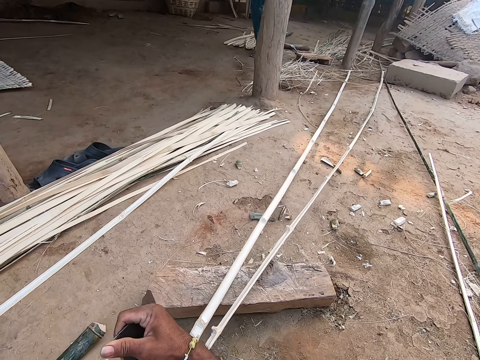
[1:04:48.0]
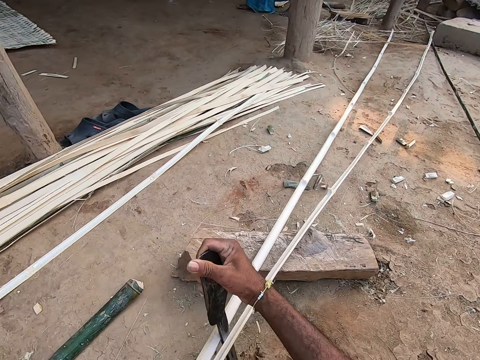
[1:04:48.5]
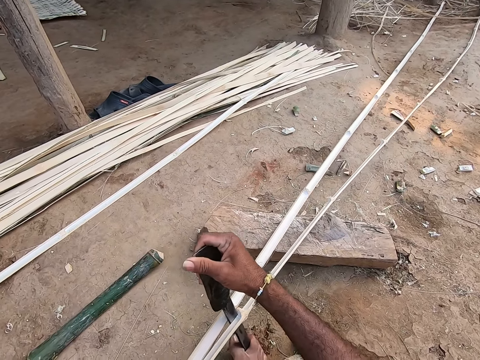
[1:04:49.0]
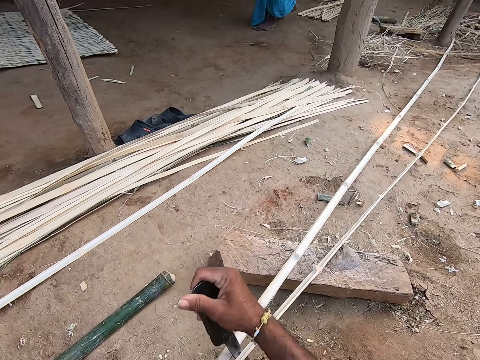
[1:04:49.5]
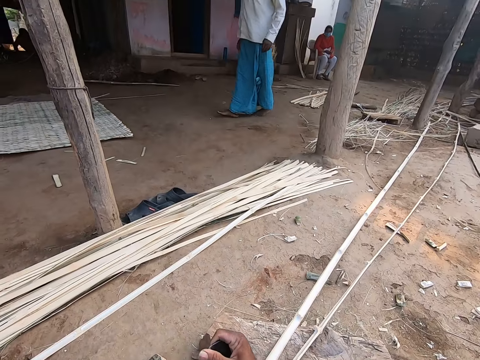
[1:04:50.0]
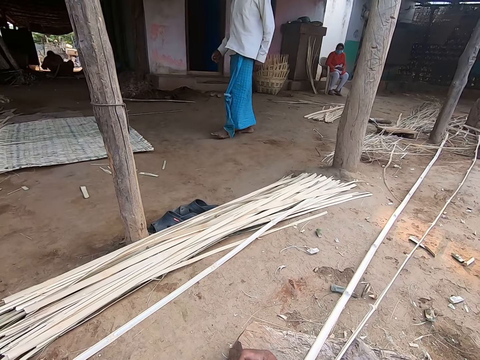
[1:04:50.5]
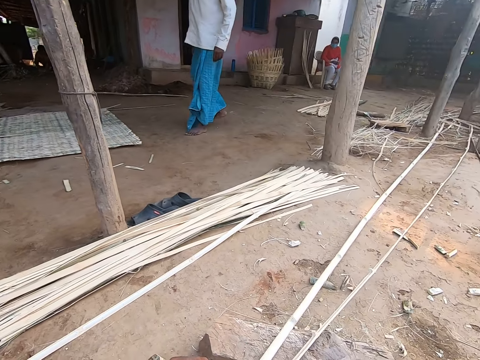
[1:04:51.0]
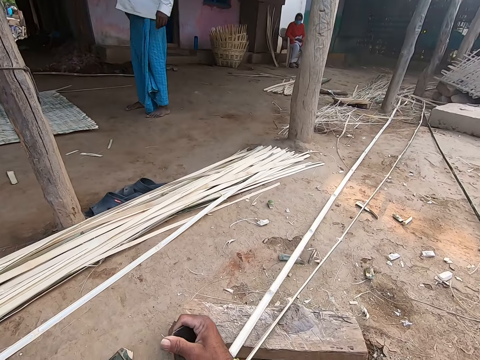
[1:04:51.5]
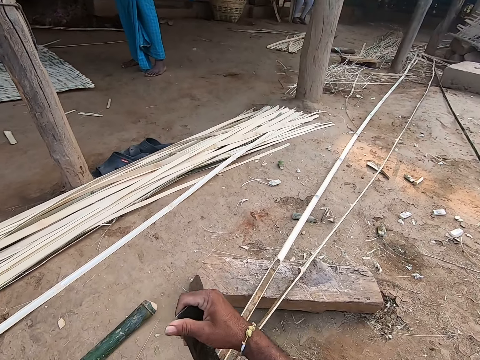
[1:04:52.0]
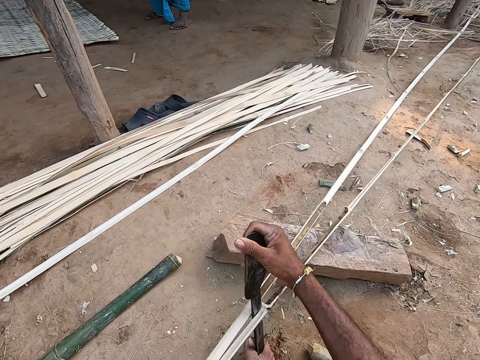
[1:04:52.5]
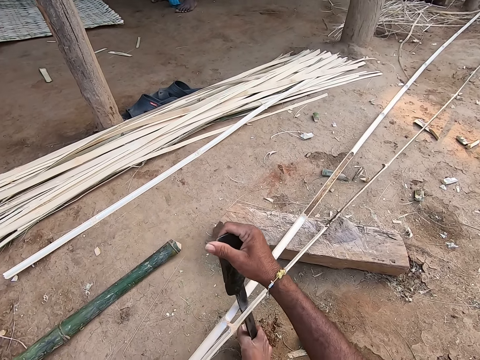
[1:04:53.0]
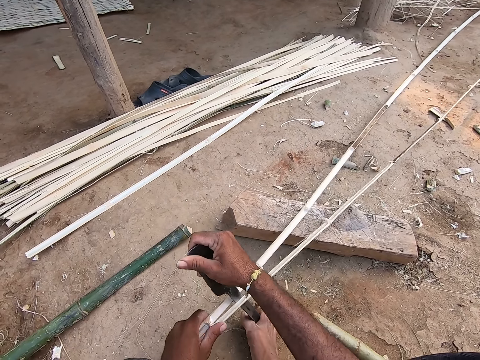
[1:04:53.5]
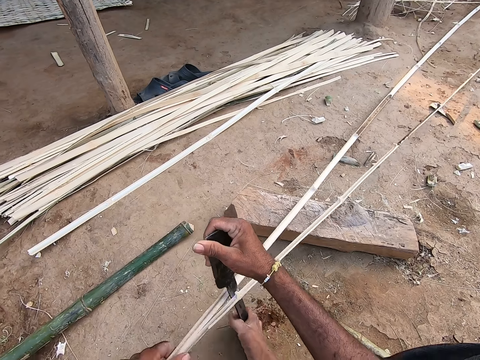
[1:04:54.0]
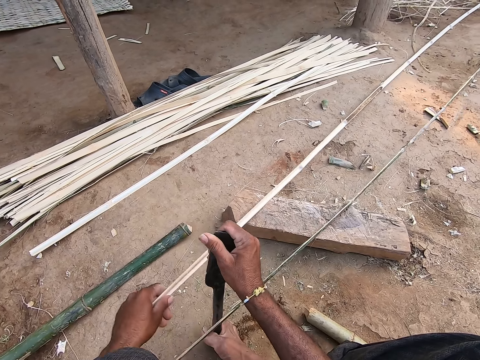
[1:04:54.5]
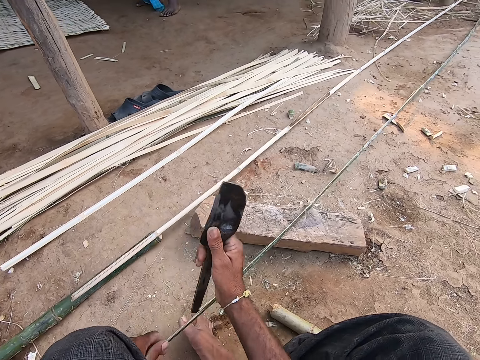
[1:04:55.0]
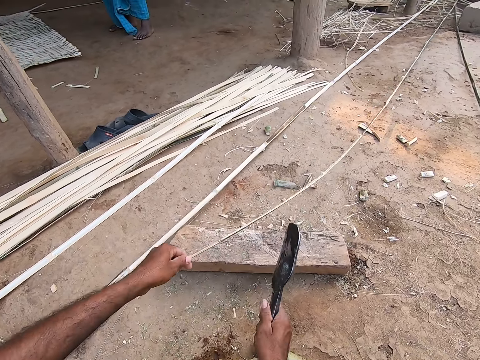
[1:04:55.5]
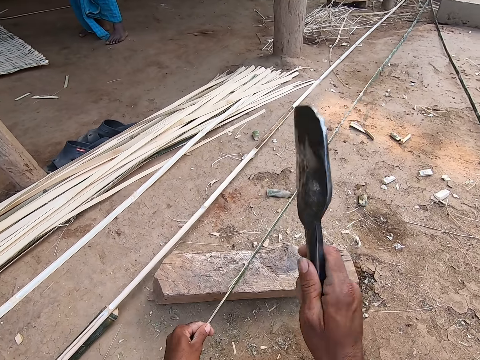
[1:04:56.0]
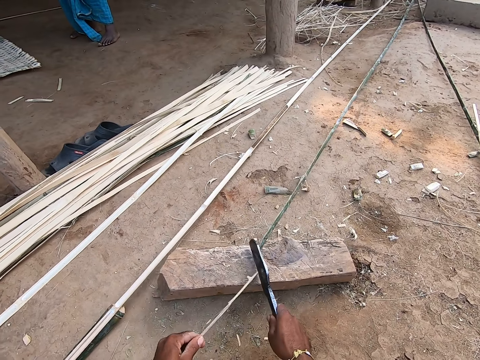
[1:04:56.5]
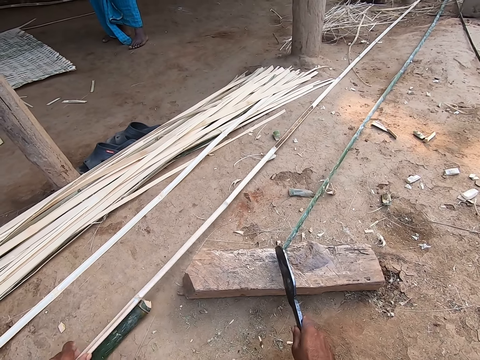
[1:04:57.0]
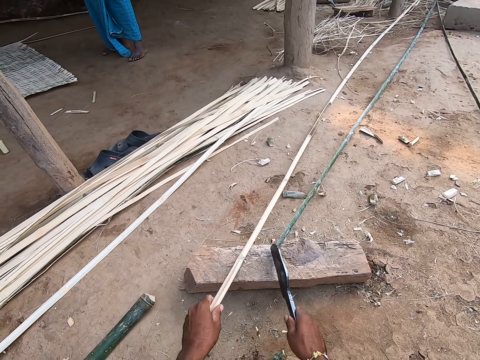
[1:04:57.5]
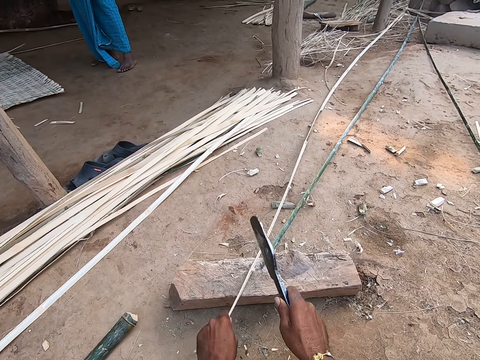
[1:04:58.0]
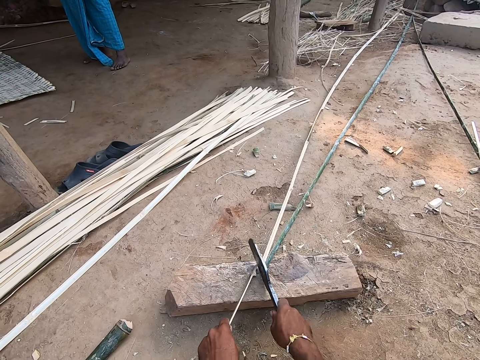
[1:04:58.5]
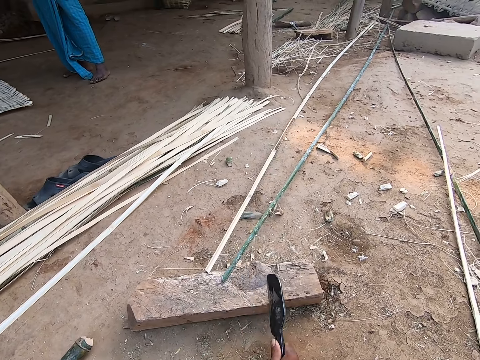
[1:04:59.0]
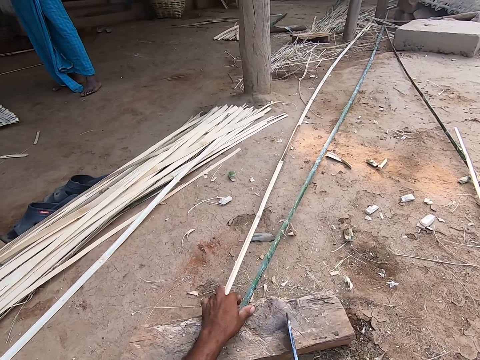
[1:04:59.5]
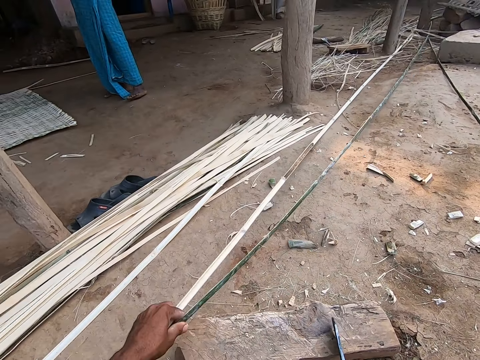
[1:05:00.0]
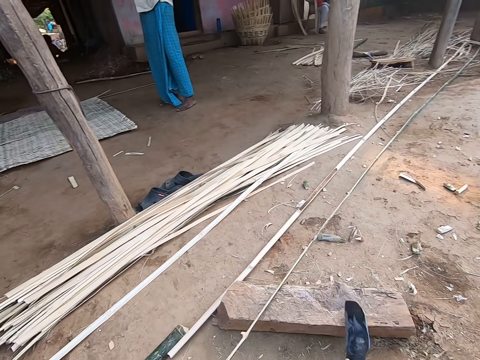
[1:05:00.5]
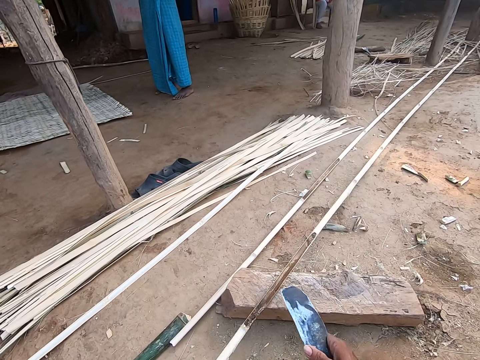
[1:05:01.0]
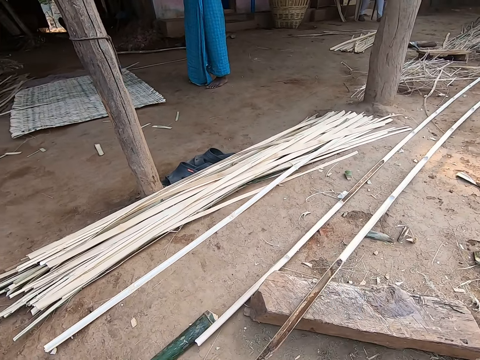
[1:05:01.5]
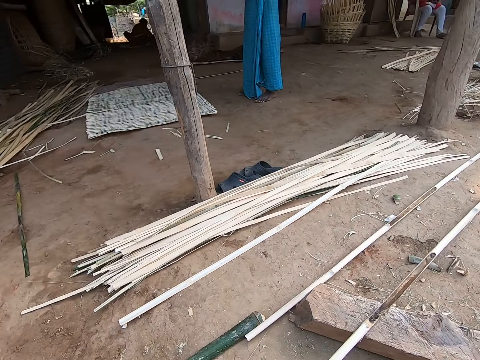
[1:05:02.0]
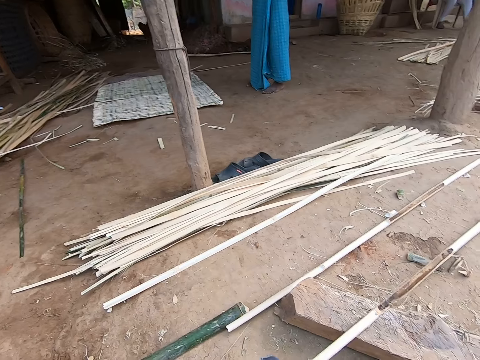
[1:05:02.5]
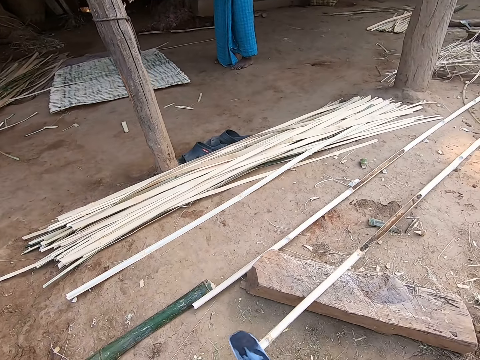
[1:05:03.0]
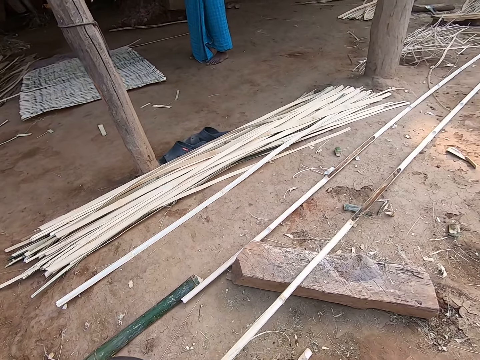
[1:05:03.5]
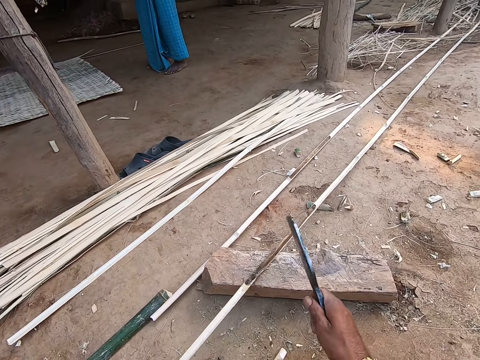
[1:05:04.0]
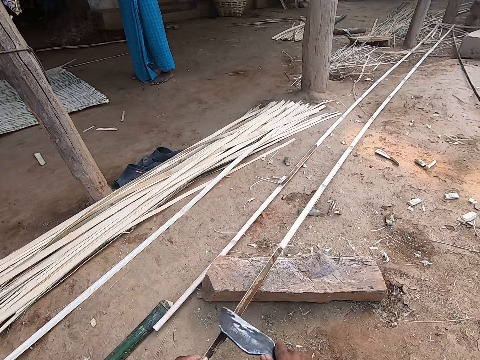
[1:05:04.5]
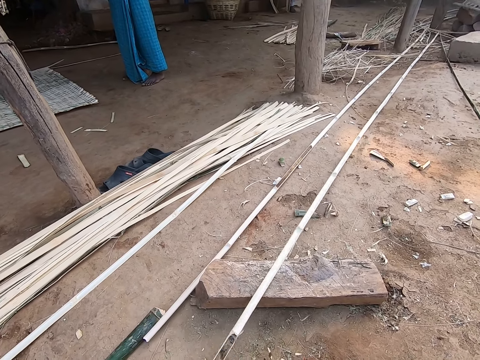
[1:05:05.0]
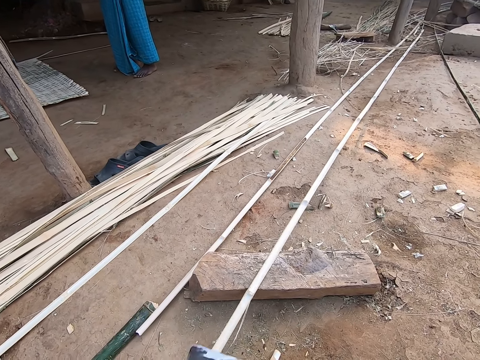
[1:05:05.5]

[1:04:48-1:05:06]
A man converses with the camera wearer. The man walks around. The camera wearer holds a bamboo strip with his left hand. He places the bamboo strip on the plank on the floor with his left hand. He cuts the bamboo strip with the knife in his right hand. He throws the bamboo strip on the floor with his left hand. He picks up a bamboo strip from the floor with his left hand. He places the bamboo strip on the plank on the floor with his left hand. He cuts the bamboo strip with the knife in his right hand. He picks up the bamboo strips from the plank with his left hand. He pulls a bamboo stick. He drops the bamboo strip on the floor with his left hand. He scrapes the bamboo strip with the knife in his right hand.

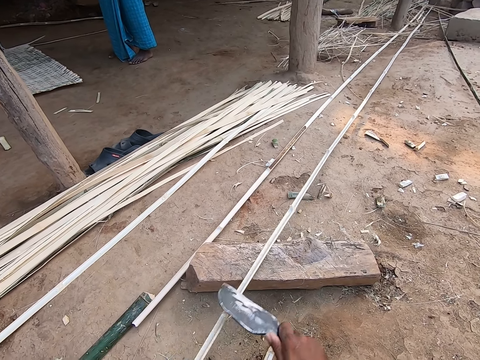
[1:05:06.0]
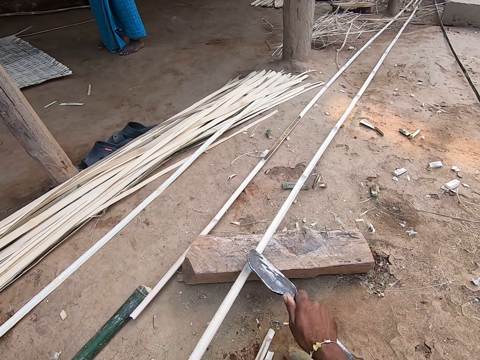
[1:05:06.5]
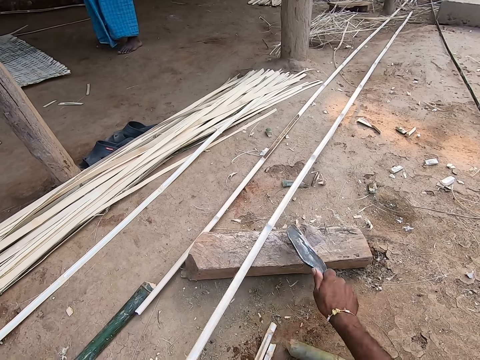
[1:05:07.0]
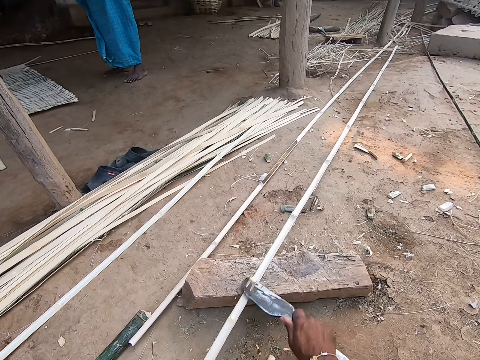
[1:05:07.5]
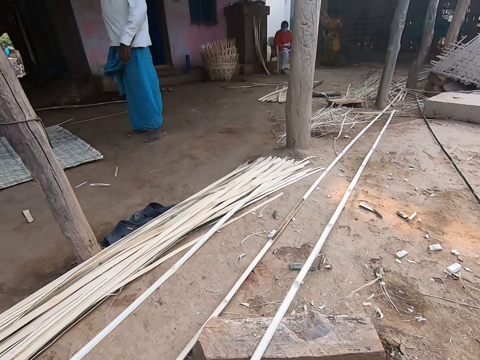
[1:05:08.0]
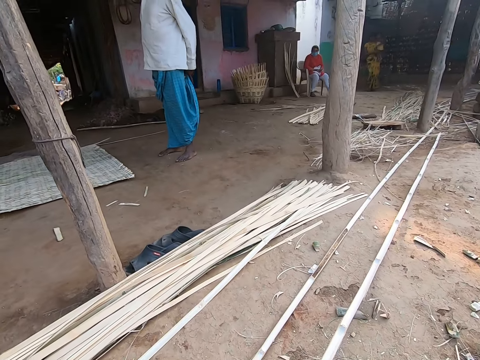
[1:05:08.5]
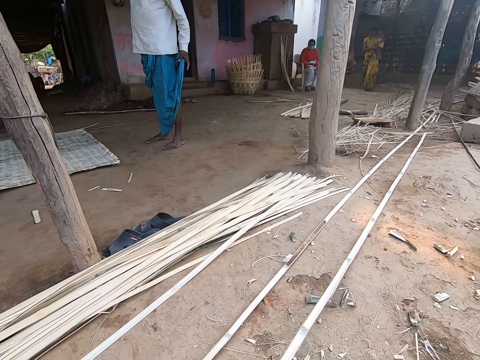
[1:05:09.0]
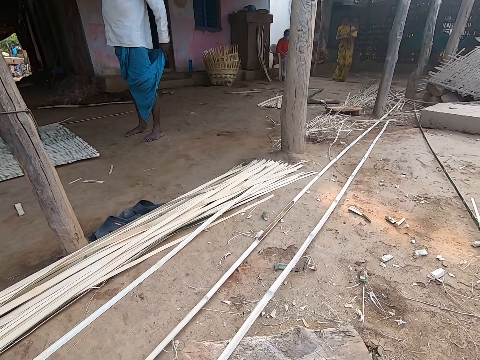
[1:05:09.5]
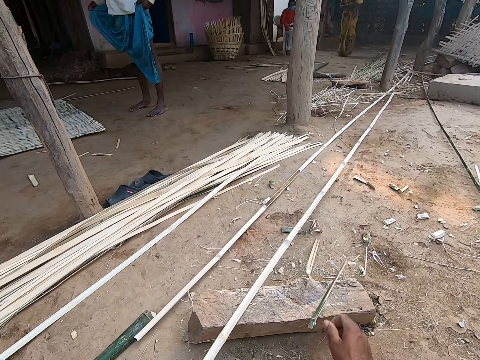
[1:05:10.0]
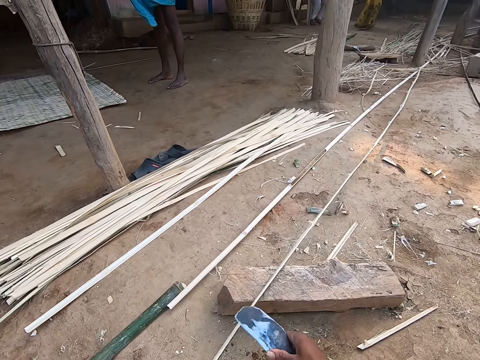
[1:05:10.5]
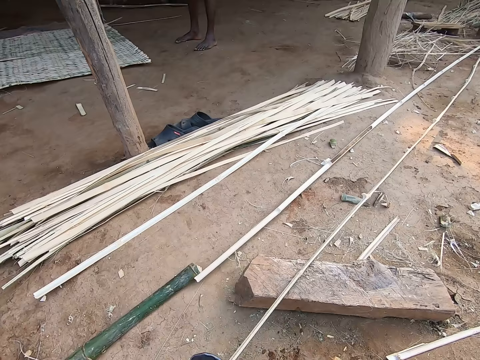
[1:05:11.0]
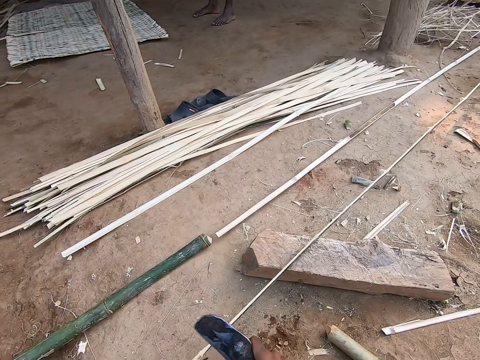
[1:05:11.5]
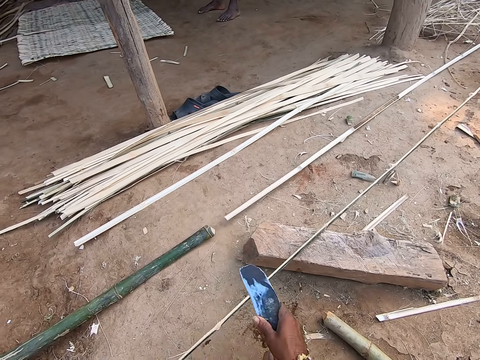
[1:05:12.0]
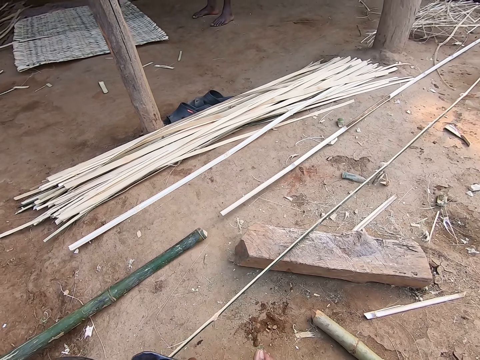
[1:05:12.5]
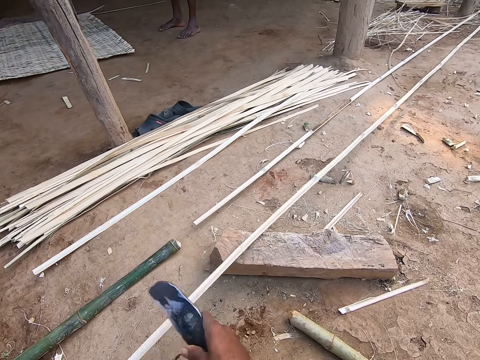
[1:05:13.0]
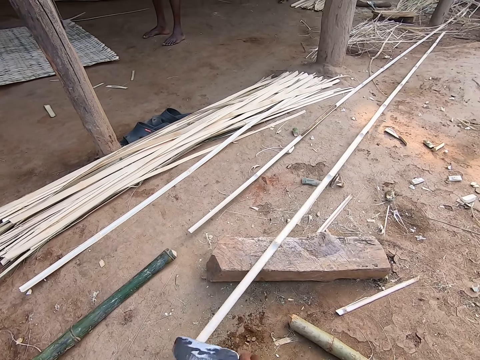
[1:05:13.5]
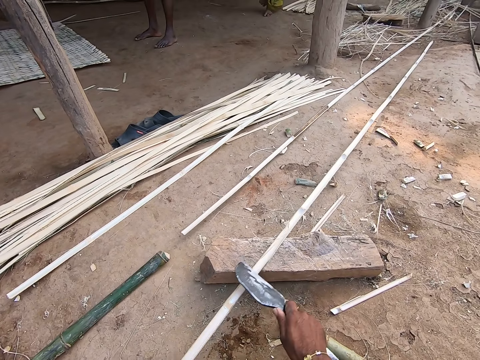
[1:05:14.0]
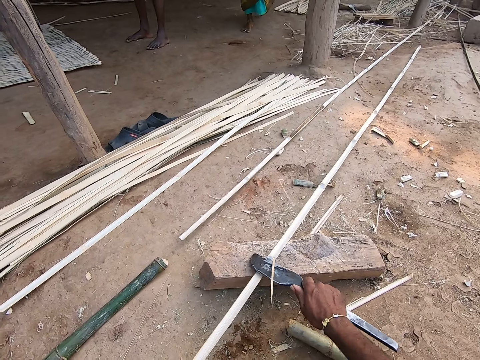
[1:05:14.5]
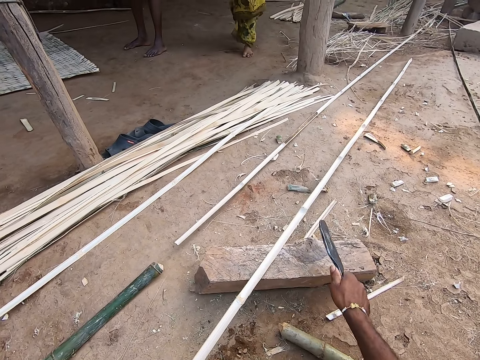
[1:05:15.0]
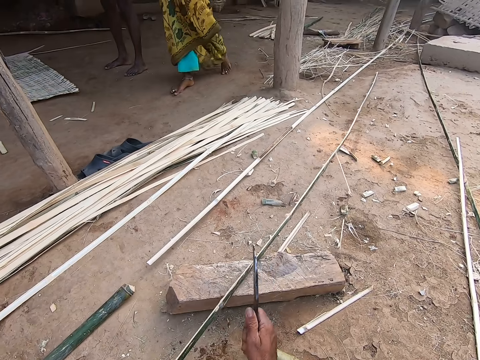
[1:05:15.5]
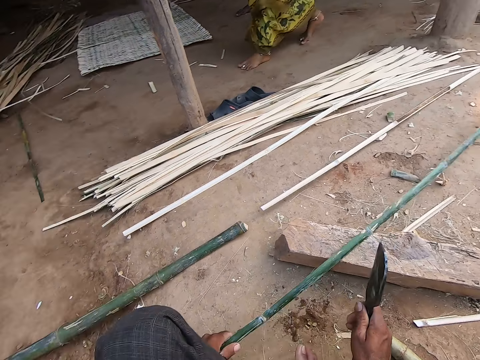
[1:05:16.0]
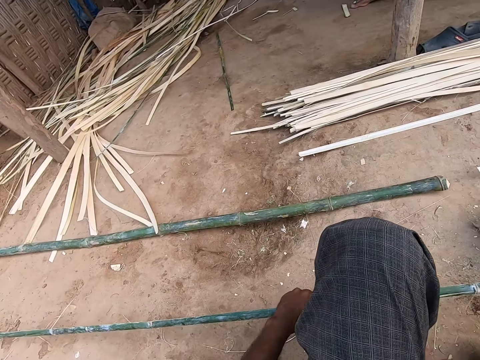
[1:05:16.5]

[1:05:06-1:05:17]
The camera wearer throws some bamboo strips on the floor with his right hand. He scrapes the bamboo strip with the knife in his right hand.
